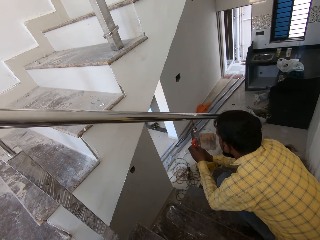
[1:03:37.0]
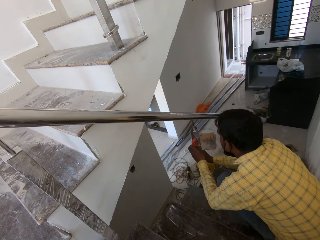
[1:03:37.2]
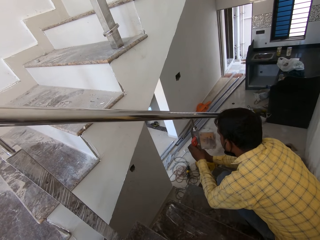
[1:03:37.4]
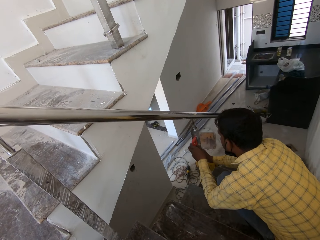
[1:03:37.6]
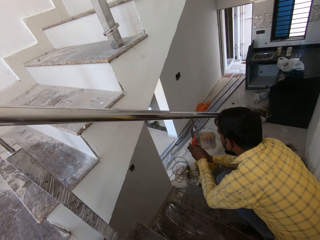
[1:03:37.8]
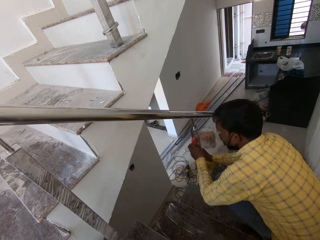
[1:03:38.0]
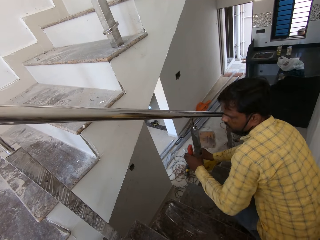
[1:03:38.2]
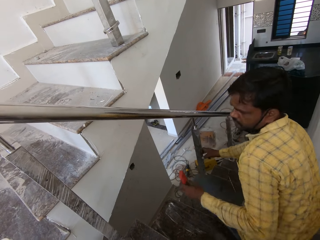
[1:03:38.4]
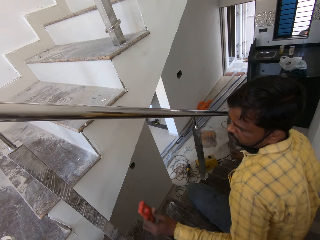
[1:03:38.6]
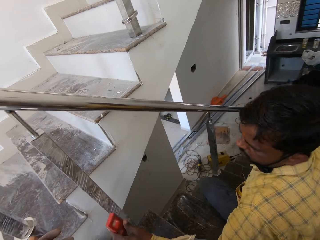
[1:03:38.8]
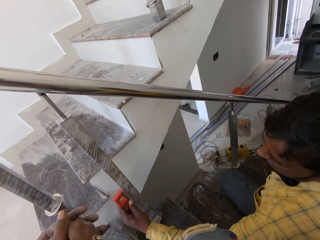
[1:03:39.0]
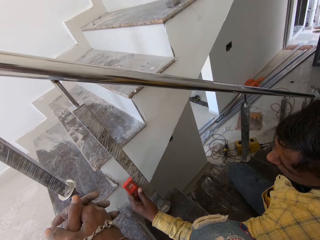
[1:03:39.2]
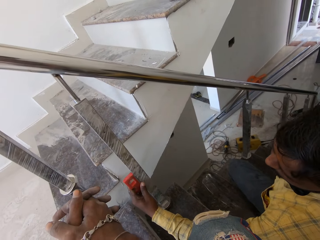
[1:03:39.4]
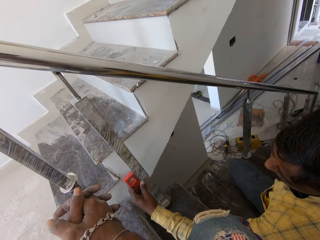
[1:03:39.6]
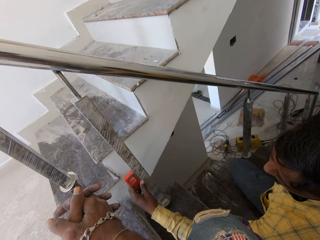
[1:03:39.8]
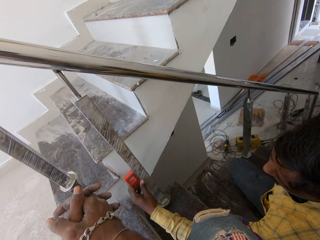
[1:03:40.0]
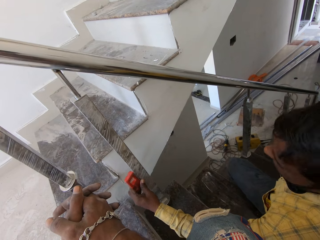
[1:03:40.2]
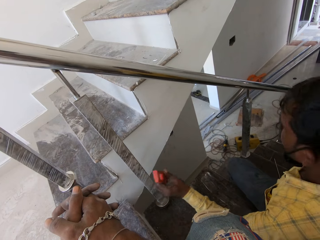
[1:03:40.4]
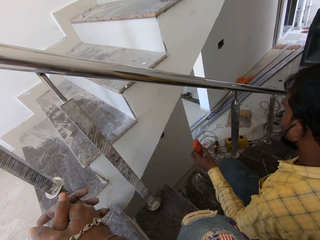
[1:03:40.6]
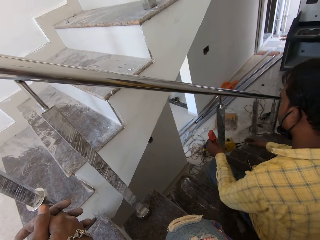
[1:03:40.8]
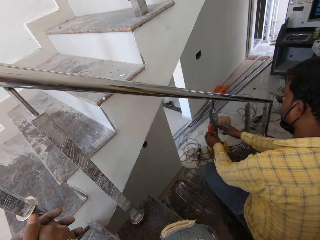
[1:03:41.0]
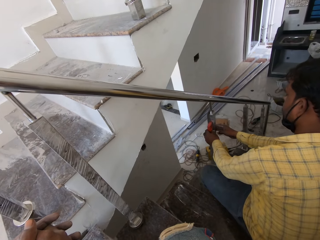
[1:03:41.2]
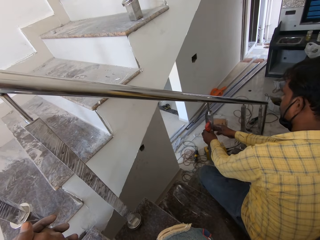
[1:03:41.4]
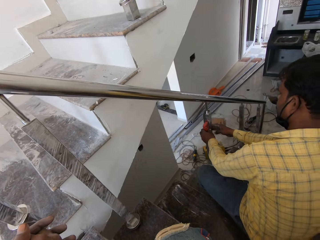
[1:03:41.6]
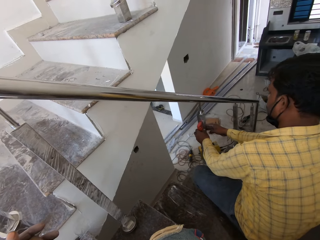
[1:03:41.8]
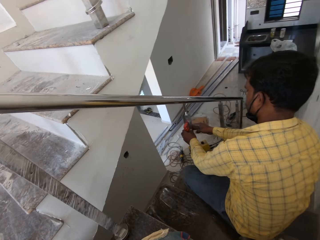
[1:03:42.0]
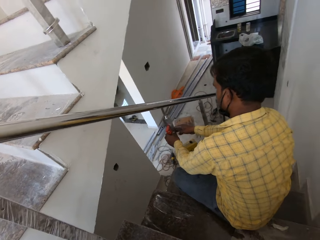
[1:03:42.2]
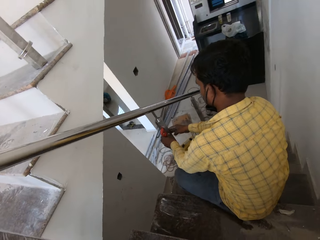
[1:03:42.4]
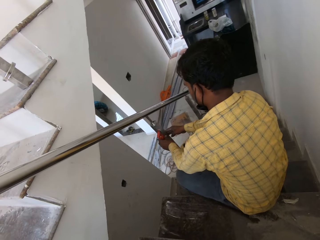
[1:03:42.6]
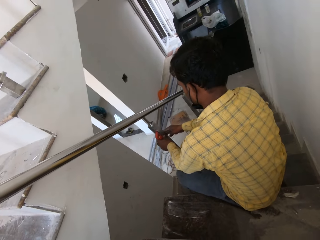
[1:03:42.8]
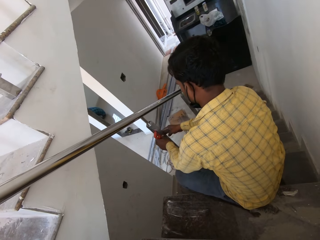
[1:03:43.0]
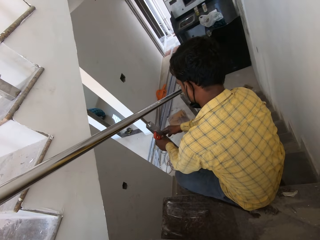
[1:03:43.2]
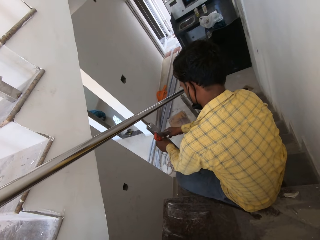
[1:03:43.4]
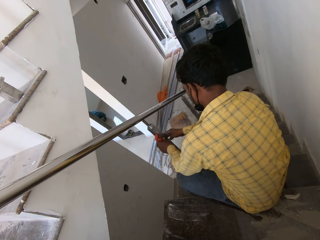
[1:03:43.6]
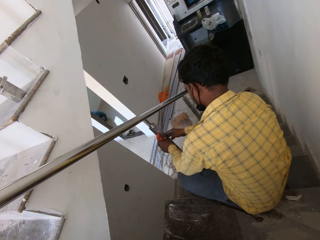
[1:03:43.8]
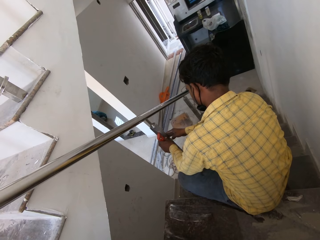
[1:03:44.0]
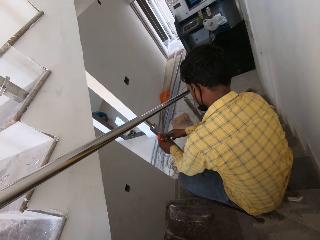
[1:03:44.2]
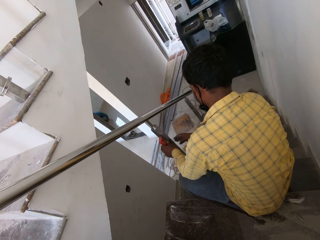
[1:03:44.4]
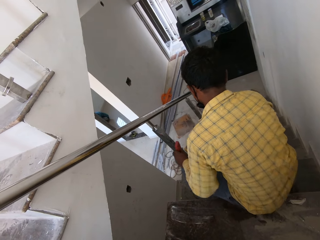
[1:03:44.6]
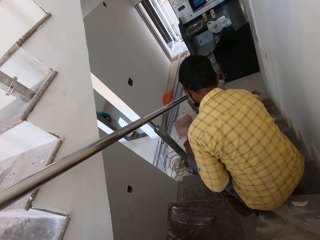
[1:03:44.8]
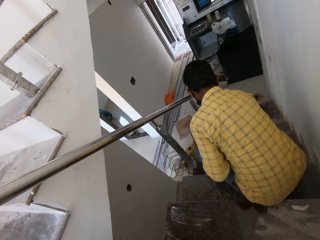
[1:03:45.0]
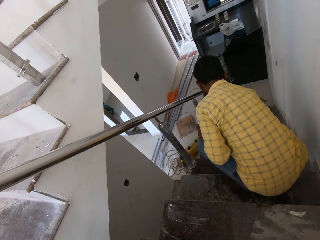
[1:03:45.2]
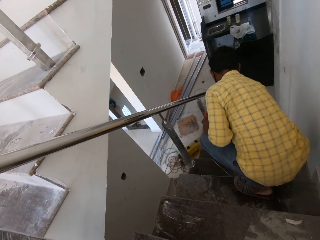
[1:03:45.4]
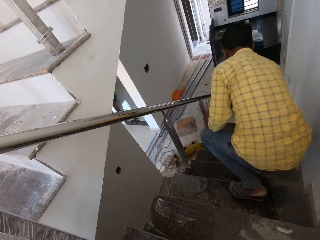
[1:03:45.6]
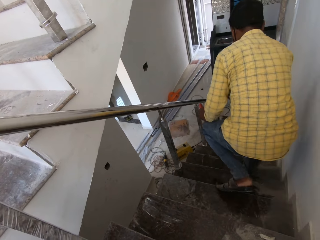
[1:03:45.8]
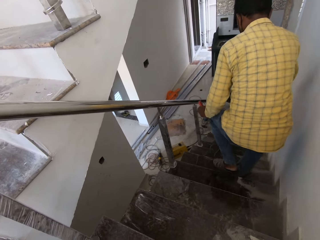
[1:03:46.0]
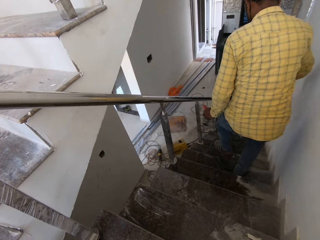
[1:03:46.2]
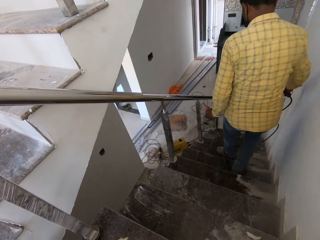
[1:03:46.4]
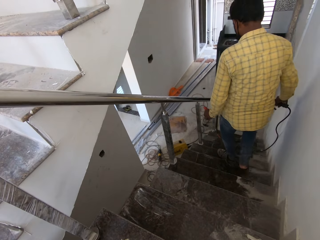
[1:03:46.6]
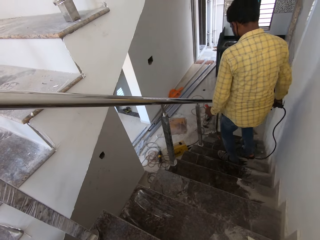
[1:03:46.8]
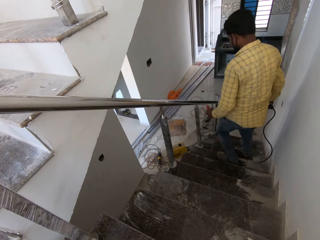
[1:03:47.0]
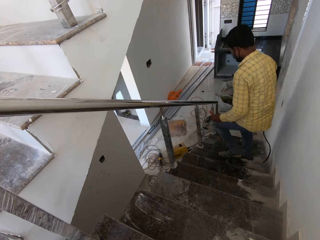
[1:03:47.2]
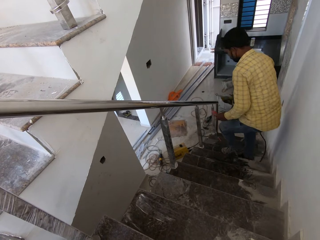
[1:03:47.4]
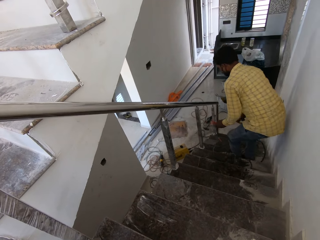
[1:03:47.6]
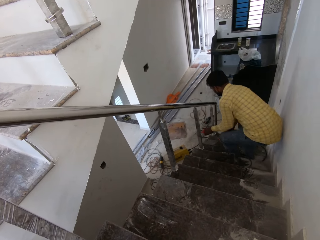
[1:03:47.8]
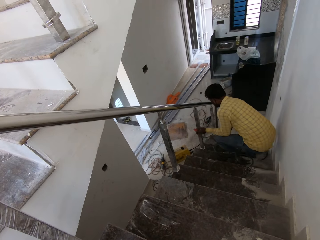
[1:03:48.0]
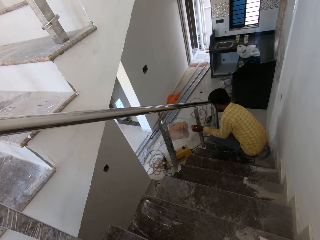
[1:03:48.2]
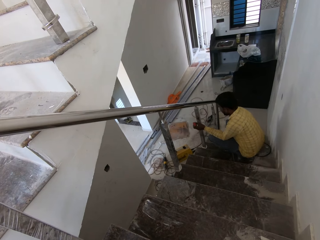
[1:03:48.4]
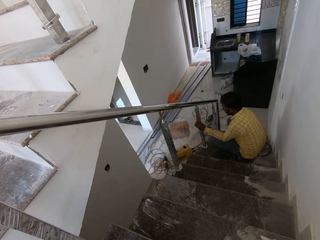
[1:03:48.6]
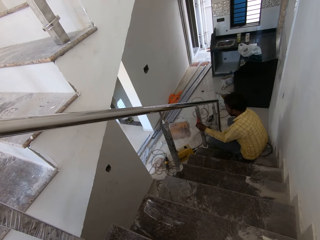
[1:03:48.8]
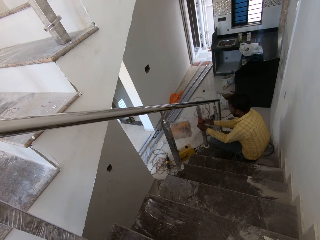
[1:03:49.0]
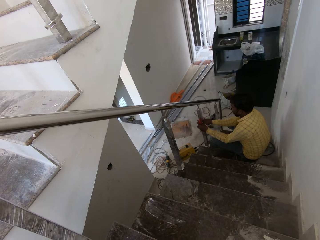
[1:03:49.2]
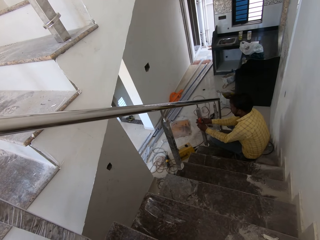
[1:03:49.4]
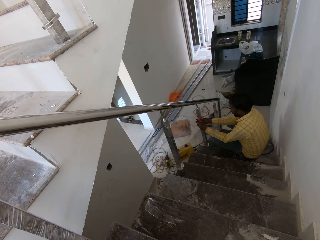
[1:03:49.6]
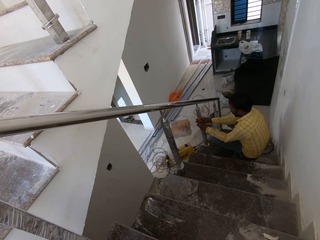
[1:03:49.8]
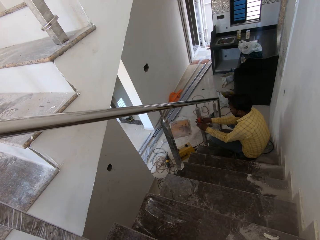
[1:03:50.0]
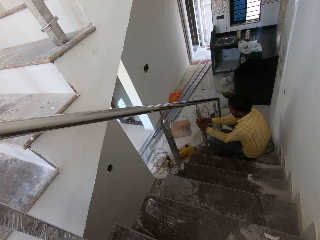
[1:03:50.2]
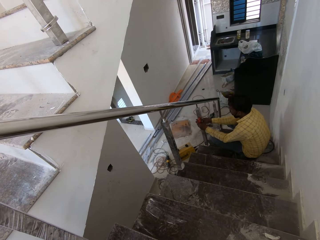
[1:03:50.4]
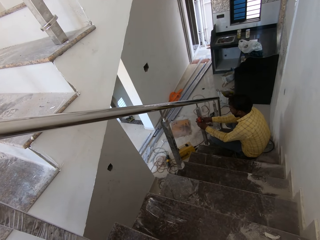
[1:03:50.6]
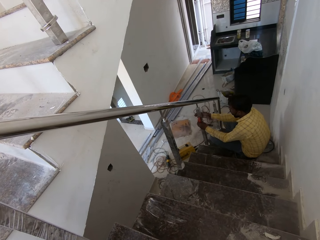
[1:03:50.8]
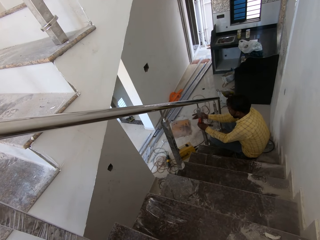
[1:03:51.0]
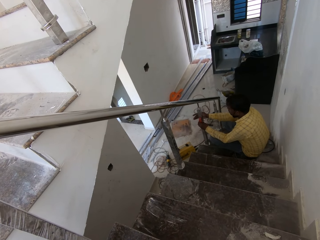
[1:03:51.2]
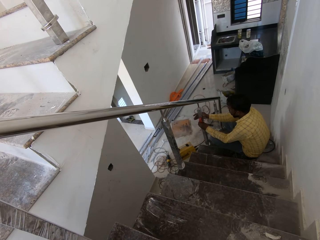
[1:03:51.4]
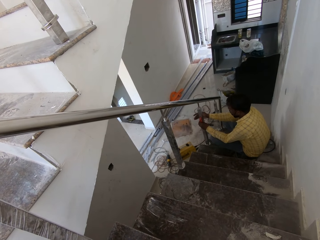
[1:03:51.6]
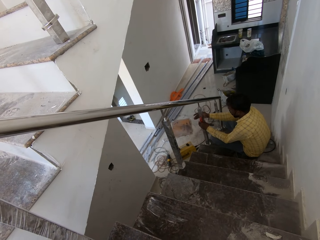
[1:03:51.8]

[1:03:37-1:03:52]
The man measures the rails with a tape measure. He places the spirit level on the handrail of the staircase with his left hand. He holds the handrail of the staircase with his right hand. He walks down the staircase. He places the spirit level on the handrail of the staircase with his left hand. He holds the handrail of the staircase with his right hand. He measures the rails with the tape measure.

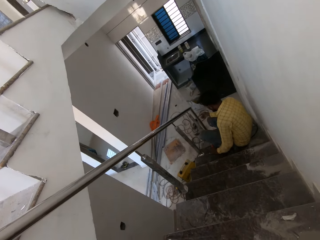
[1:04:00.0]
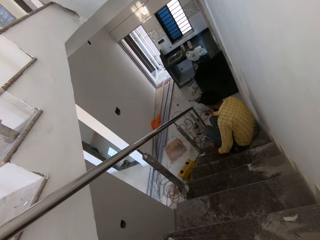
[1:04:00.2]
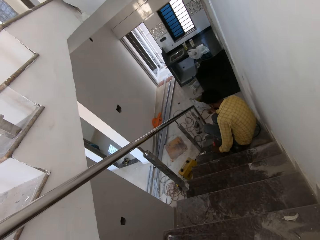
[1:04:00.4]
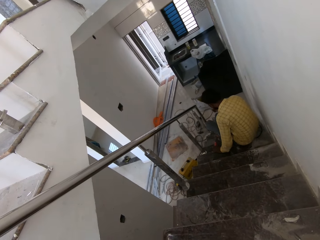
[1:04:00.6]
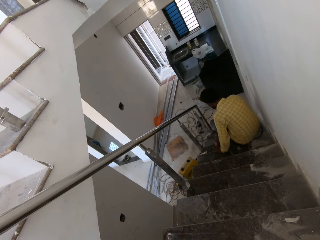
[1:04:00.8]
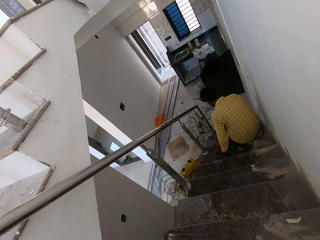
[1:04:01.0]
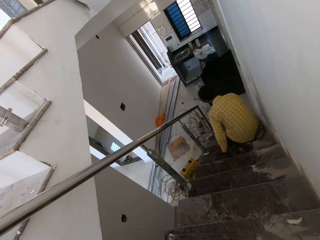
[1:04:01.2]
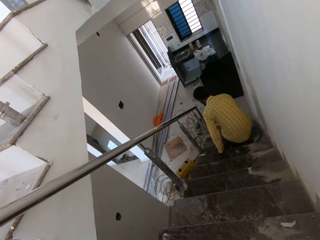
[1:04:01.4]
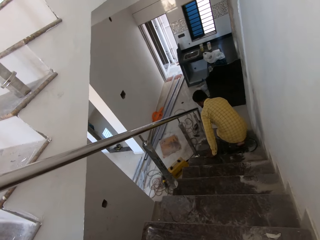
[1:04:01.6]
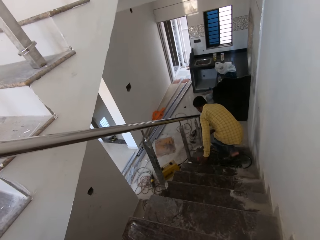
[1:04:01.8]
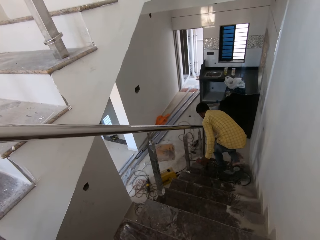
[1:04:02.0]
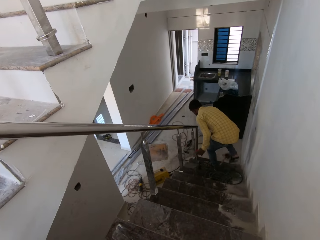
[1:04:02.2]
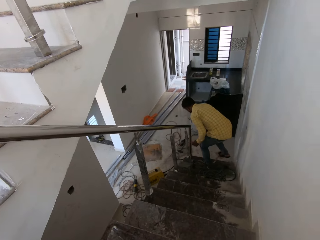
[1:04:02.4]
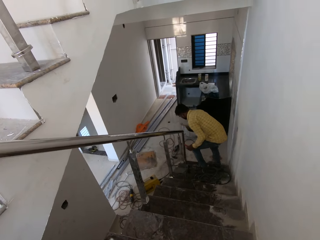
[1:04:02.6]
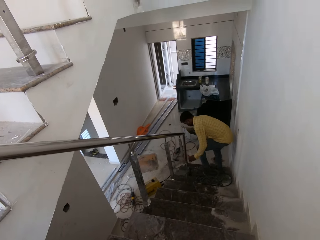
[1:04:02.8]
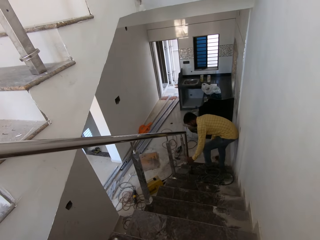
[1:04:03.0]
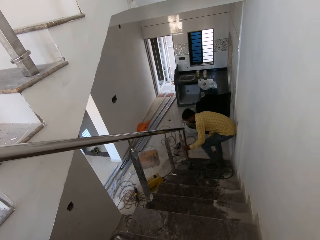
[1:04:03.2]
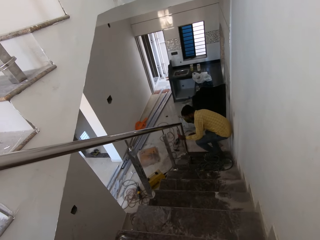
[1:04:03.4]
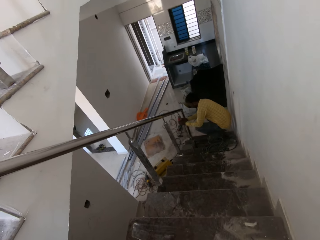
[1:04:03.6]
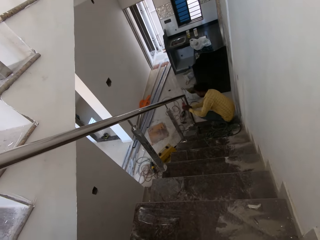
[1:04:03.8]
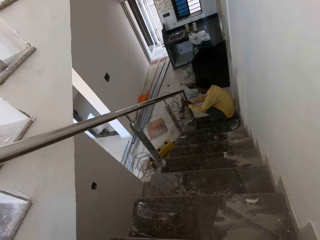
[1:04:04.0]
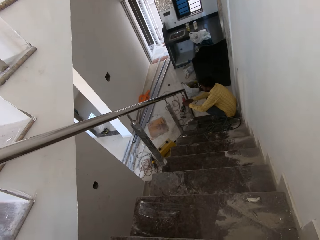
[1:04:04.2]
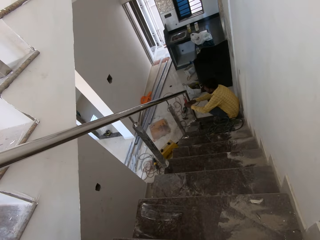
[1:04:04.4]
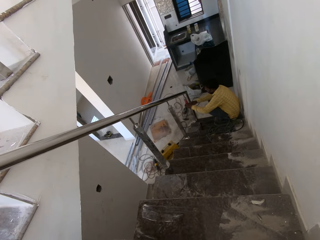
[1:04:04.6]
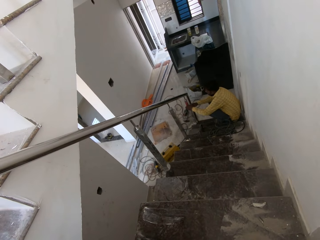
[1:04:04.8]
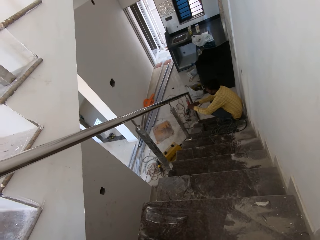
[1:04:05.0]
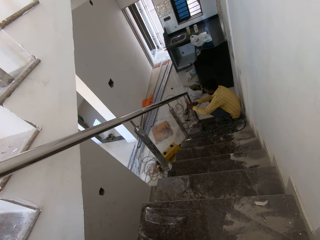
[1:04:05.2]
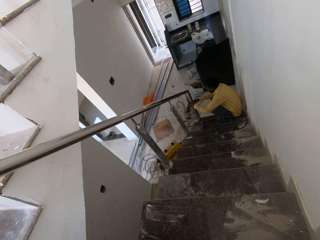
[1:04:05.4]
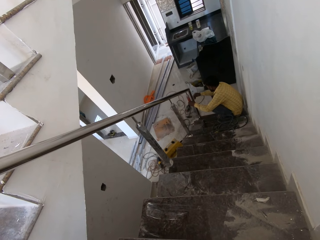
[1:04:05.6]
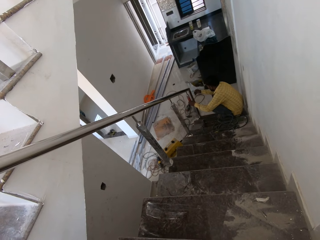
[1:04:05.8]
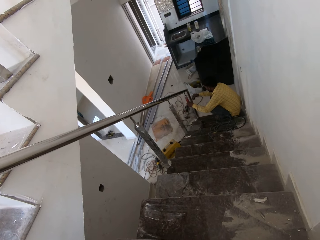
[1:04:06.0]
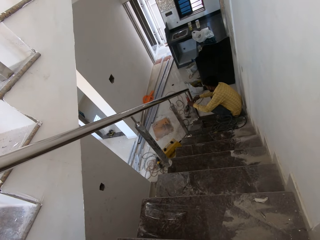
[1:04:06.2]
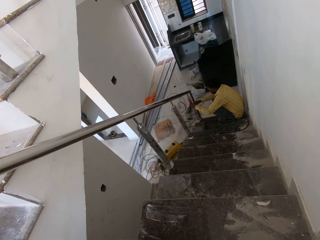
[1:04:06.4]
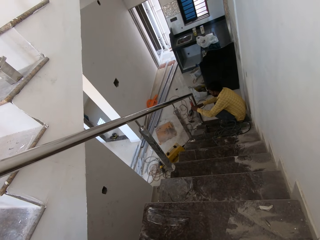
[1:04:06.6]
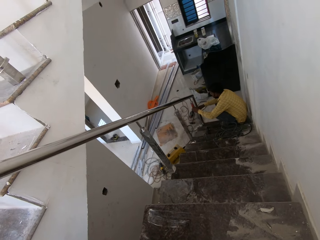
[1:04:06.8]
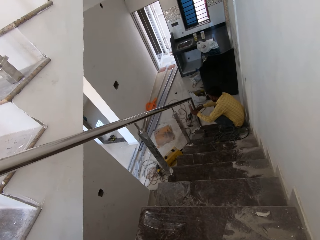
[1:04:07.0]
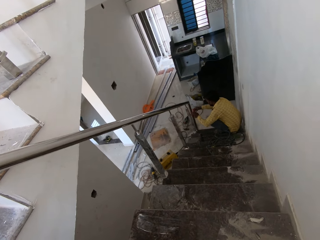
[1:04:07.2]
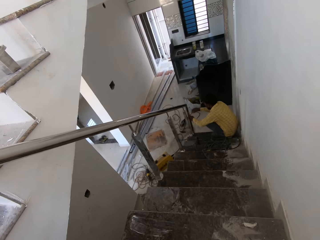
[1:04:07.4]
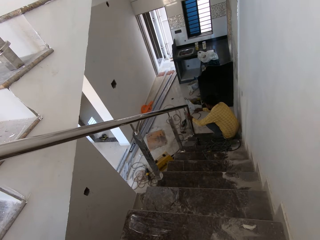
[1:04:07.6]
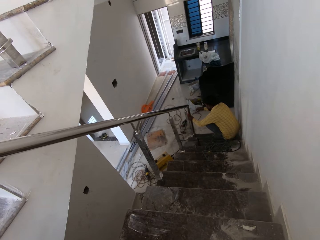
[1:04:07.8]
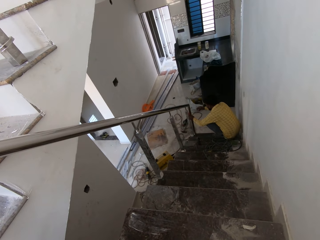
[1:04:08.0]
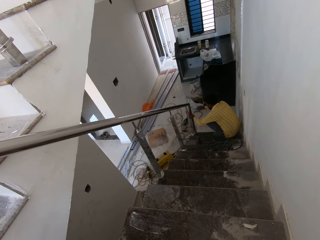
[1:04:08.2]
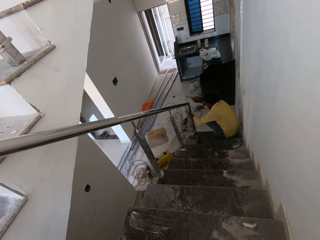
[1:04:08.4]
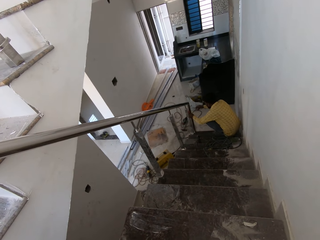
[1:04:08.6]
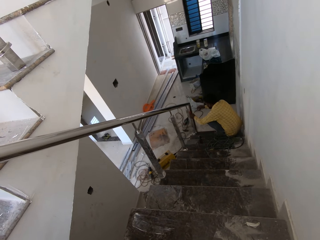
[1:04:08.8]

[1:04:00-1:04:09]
The man walks down the staircase. He places the spirit level on the handrail of the staircase with his left hand. He holds the handrail of the staircase with his right hand. He measures the rails with a tape measure.
